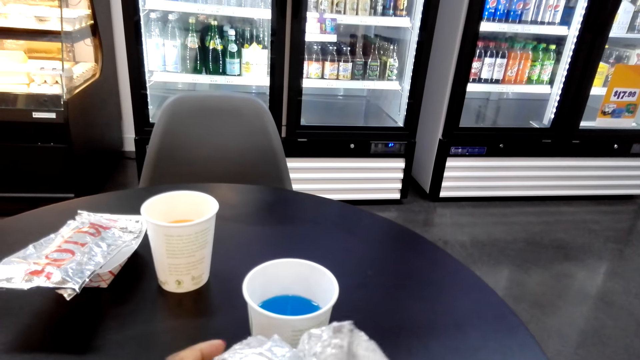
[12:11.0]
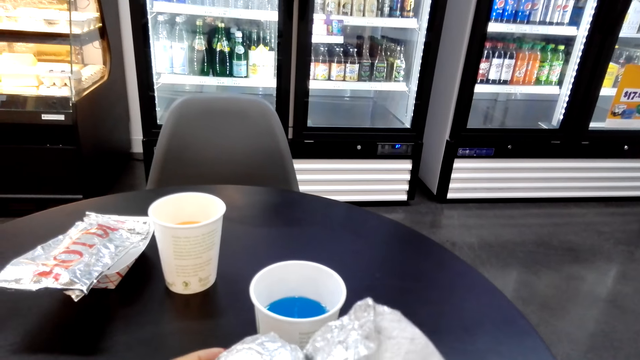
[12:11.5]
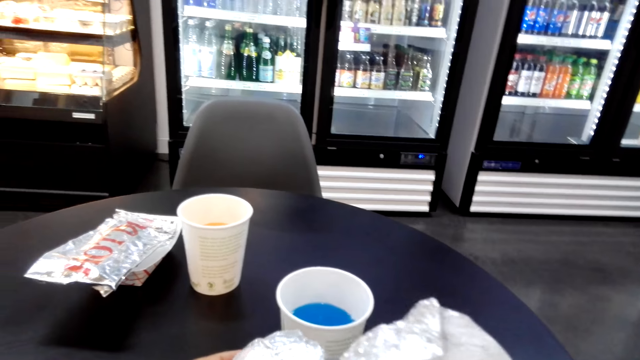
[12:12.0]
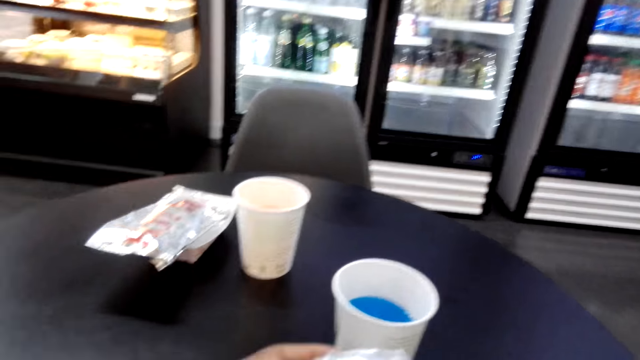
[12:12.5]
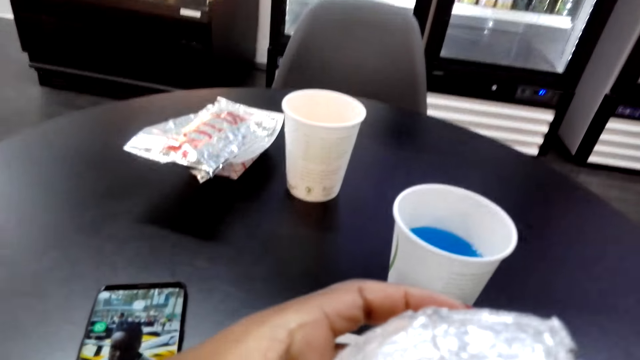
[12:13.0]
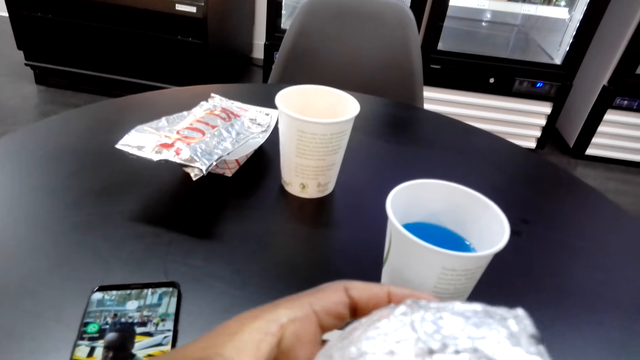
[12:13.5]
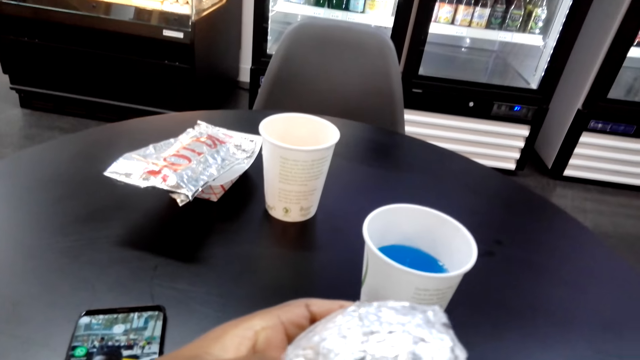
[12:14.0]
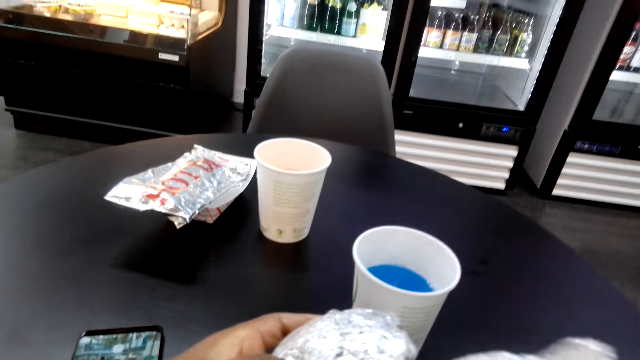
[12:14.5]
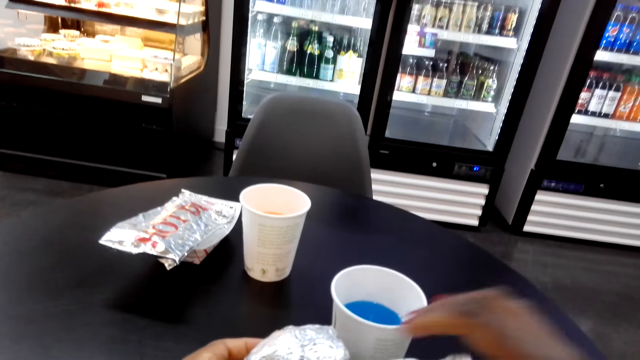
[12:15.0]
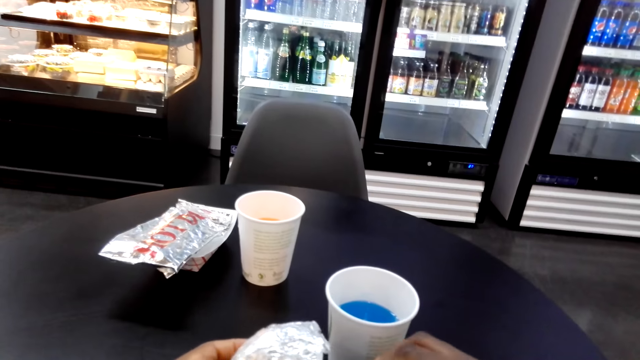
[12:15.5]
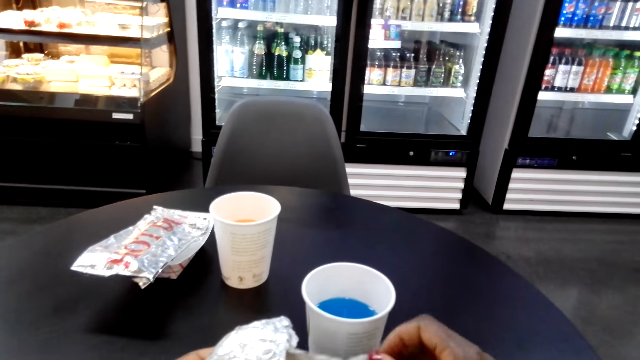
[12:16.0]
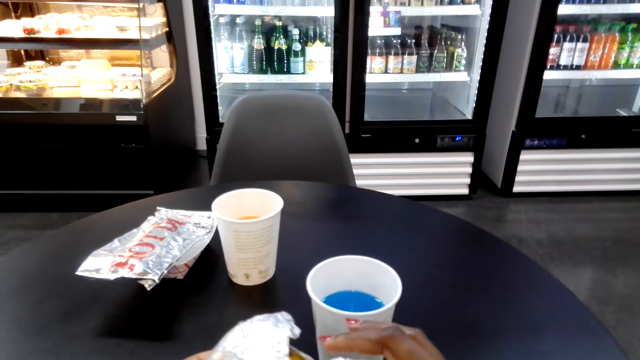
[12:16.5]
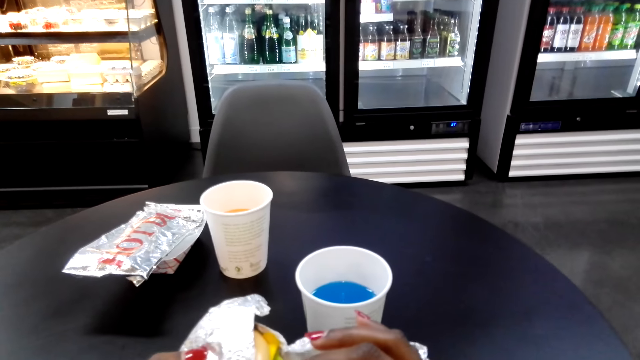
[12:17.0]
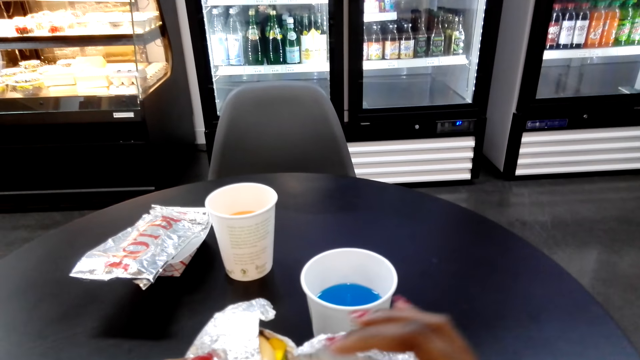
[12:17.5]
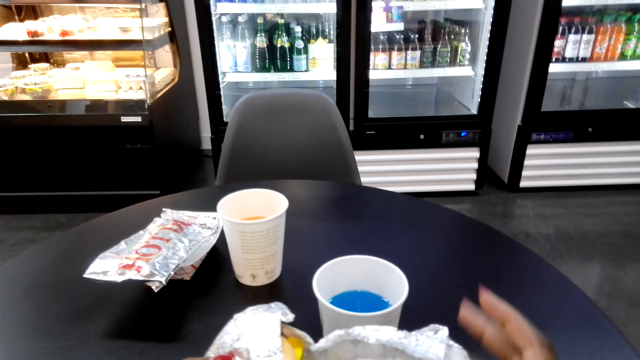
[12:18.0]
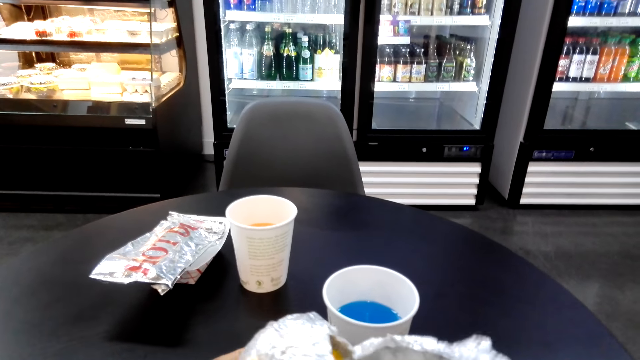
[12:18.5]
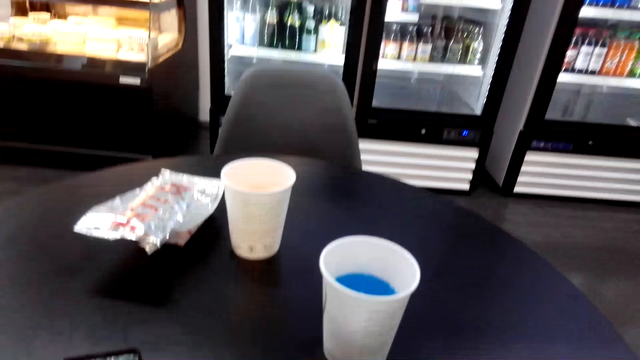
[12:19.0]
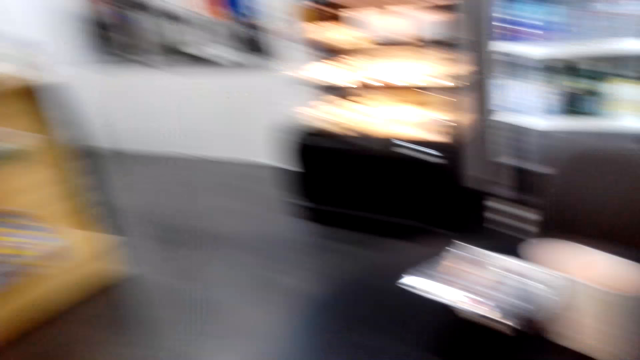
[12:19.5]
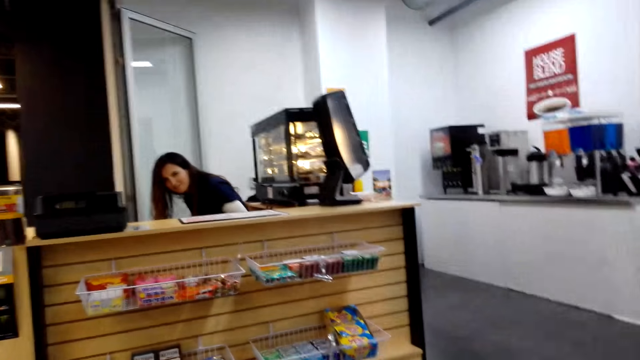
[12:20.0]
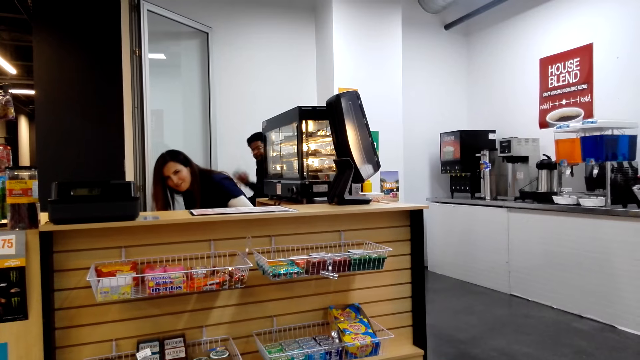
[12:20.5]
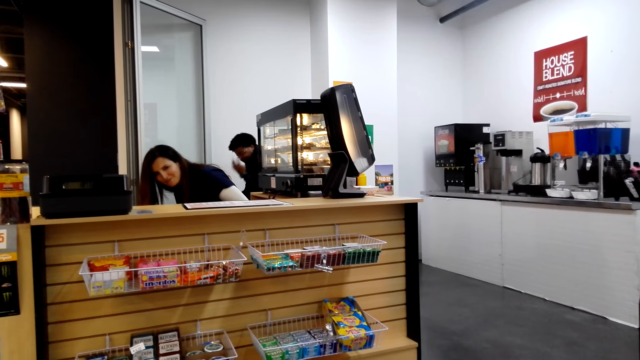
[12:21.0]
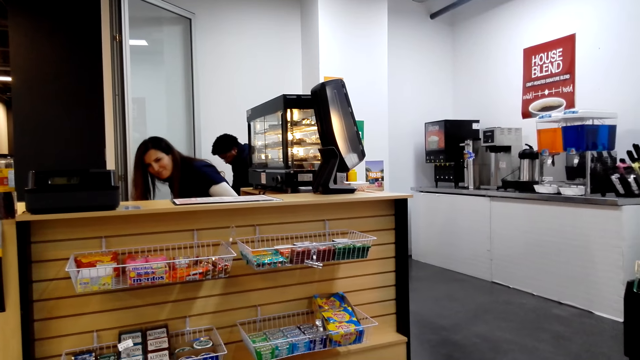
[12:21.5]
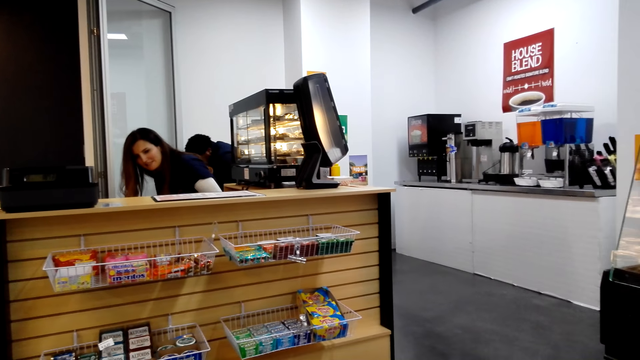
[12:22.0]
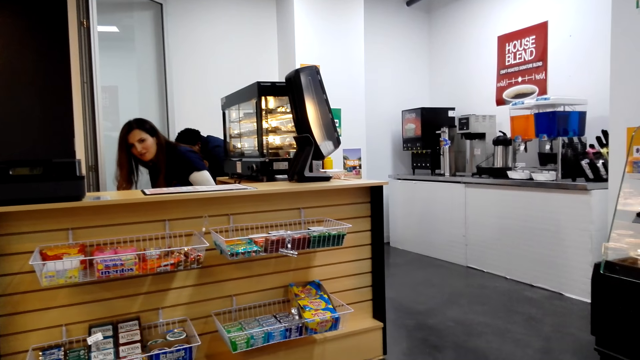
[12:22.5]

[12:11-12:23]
The camera wearer opens something. They look around. They open a food seal.

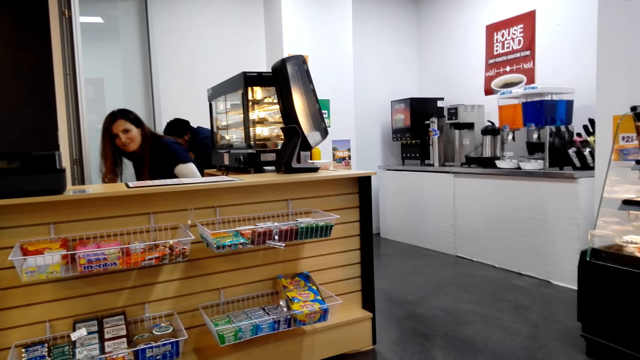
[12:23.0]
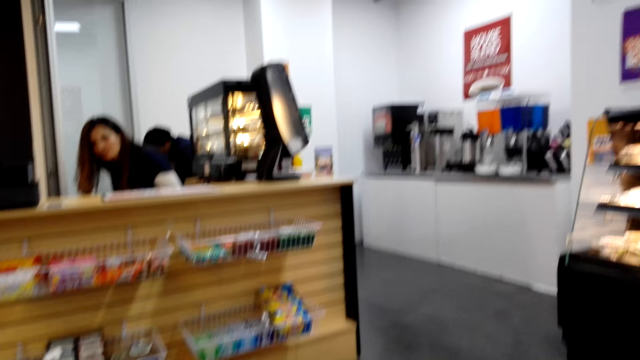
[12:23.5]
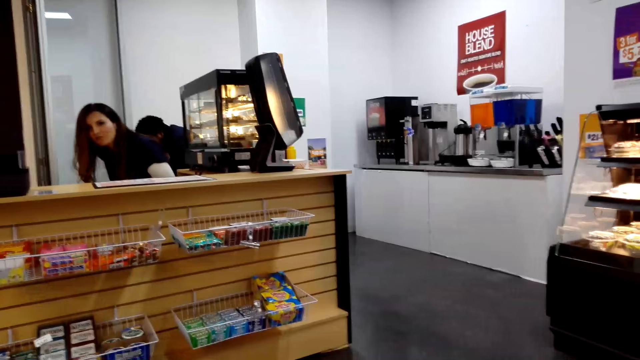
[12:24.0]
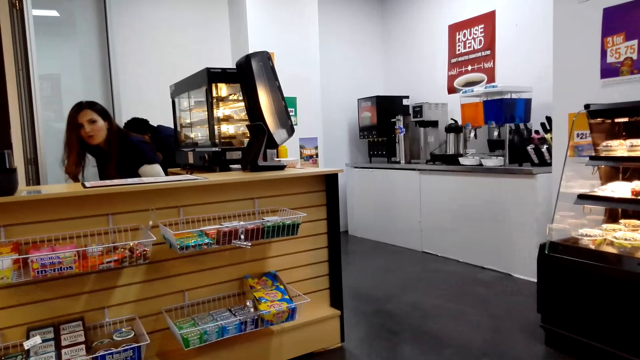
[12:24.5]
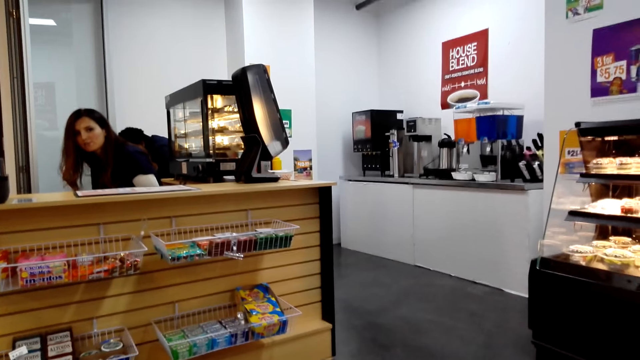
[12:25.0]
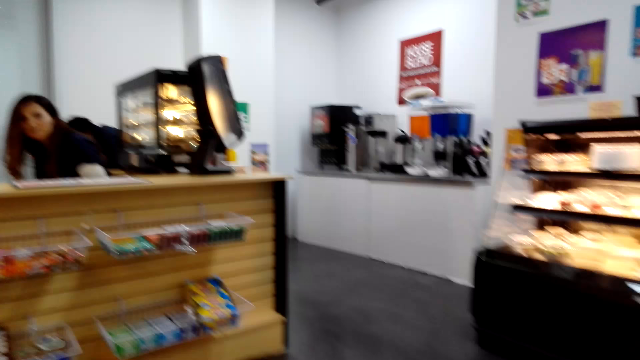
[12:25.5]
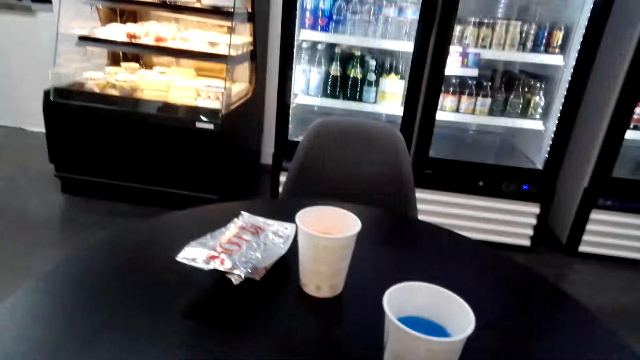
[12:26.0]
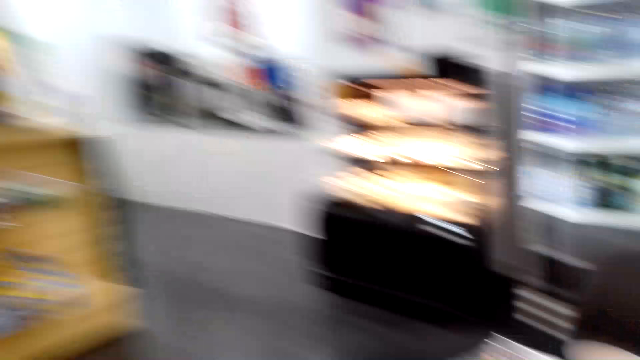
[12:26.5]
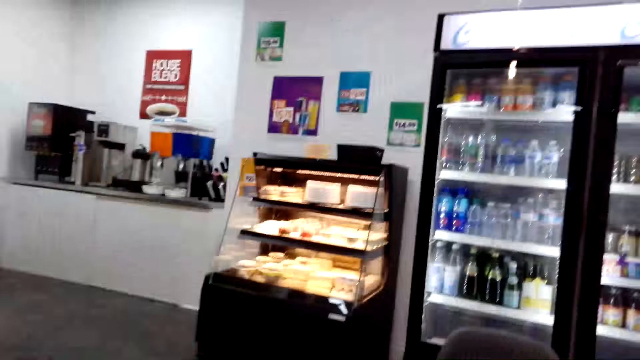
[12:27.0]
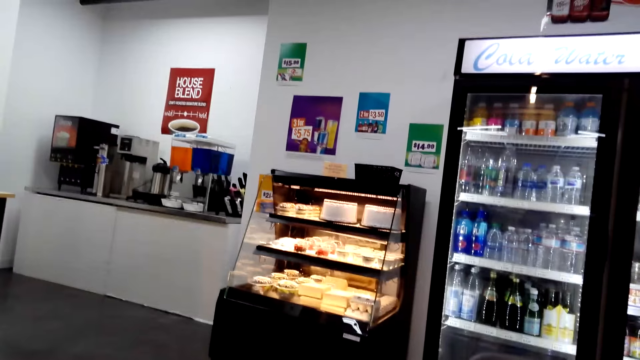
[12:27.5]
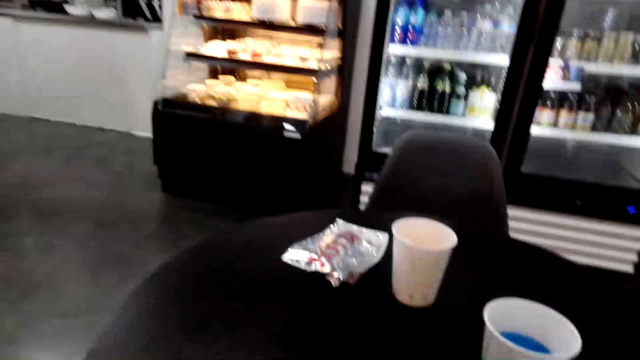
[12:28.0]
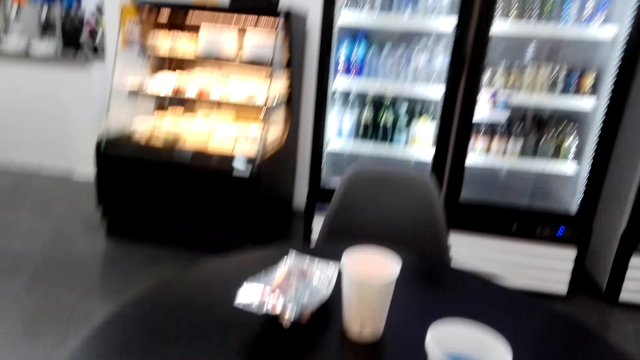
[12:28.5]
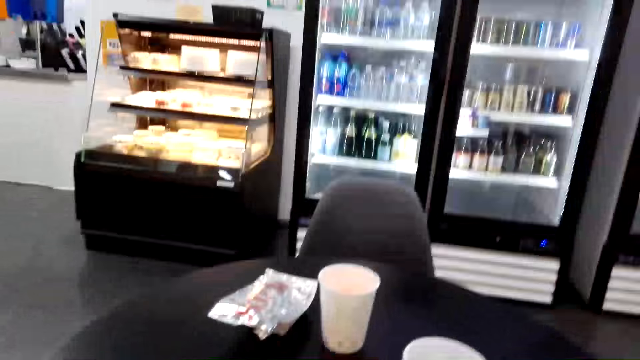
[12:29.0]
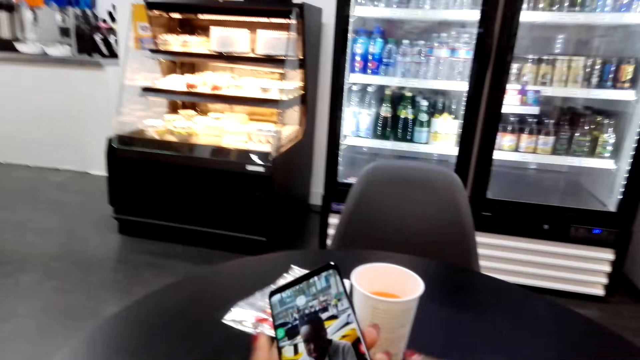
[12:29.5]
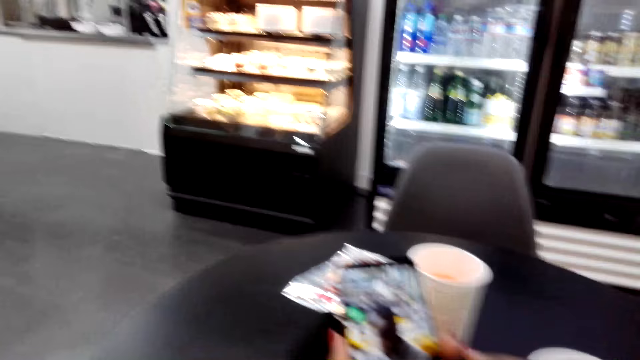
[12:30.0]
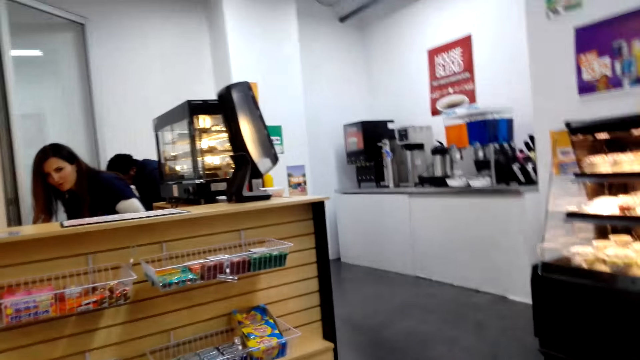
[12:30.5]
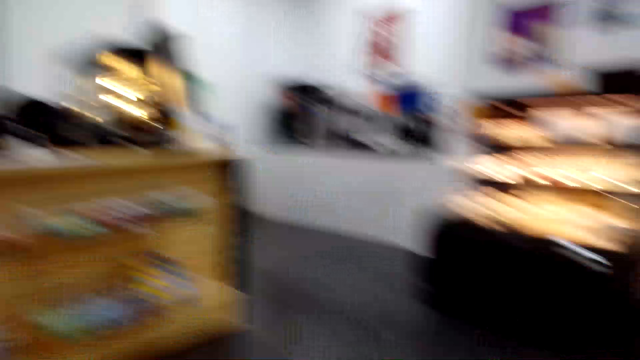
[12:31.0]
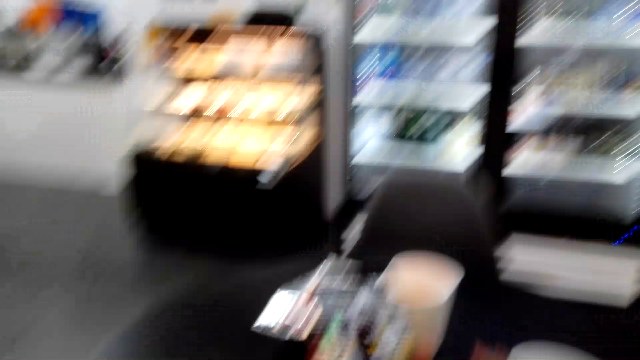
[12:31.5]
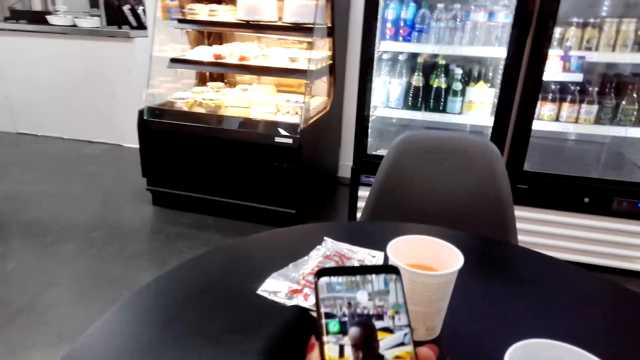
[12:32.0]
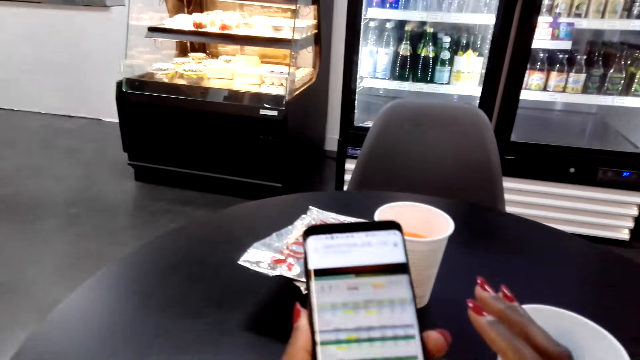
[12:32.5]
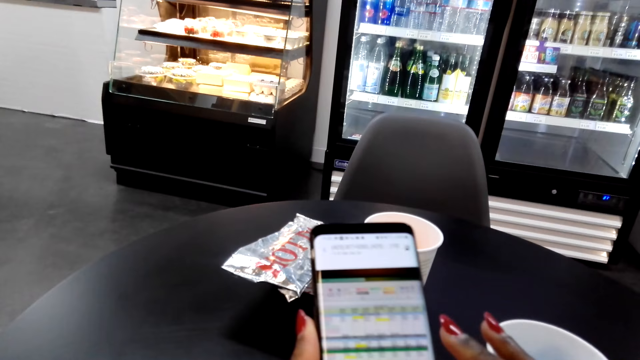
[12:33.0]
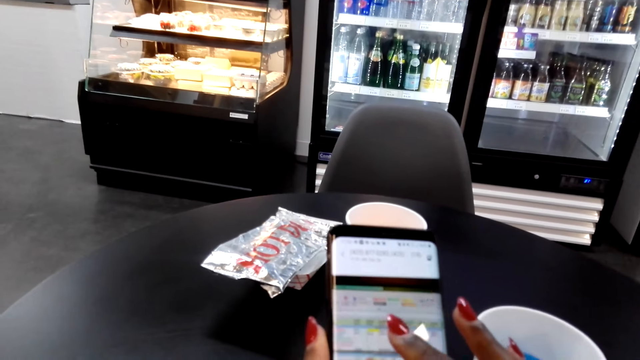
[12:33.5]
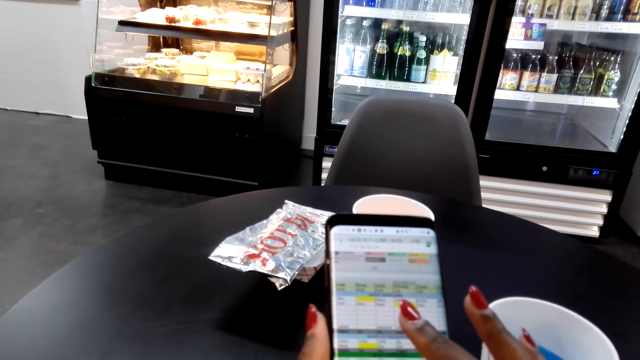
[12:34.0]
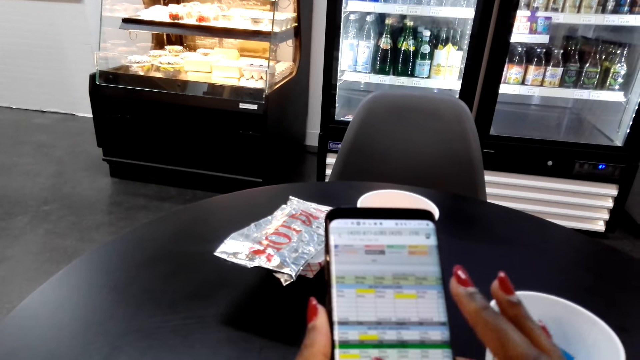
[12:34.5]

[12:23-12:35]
A cashier woman talks to a woman. The camera wearer picks up the phone. They scroll through the phone.
